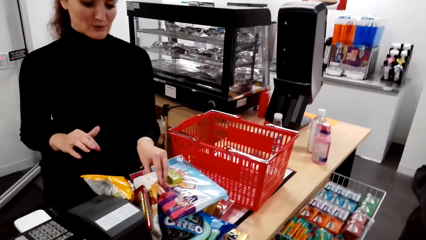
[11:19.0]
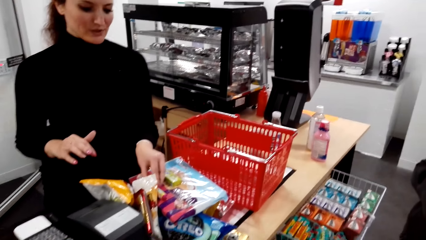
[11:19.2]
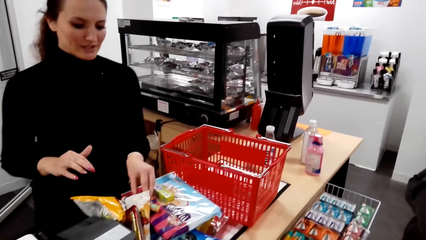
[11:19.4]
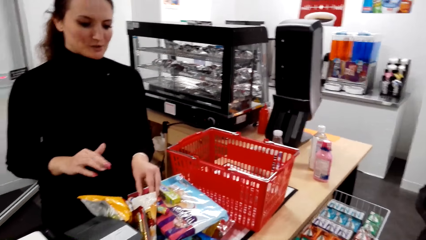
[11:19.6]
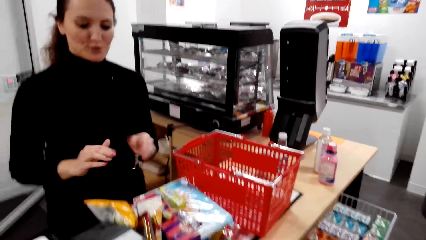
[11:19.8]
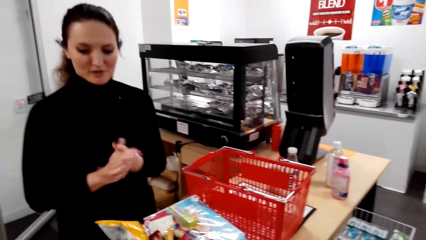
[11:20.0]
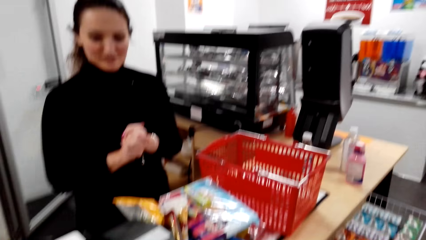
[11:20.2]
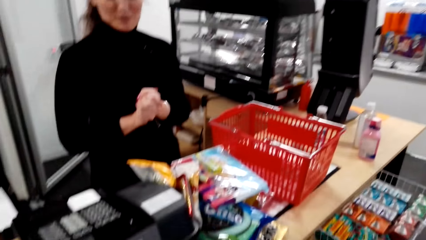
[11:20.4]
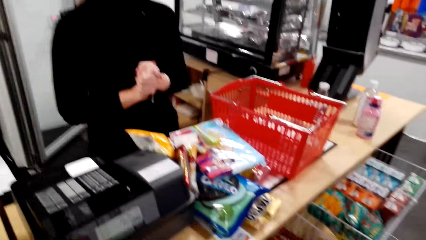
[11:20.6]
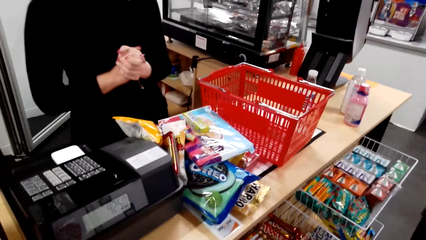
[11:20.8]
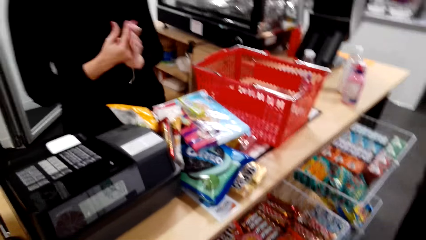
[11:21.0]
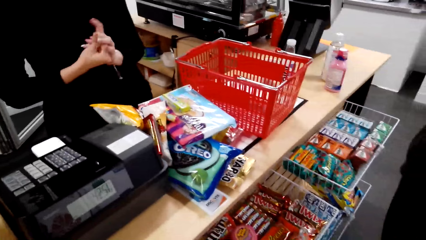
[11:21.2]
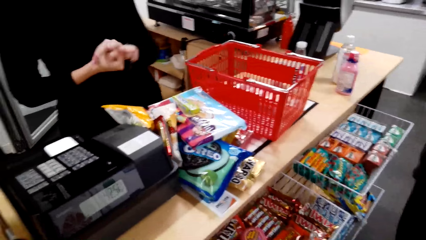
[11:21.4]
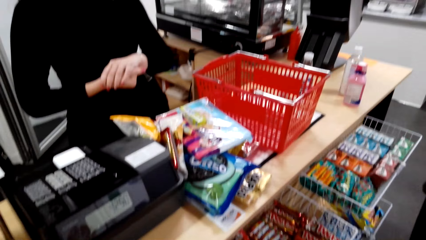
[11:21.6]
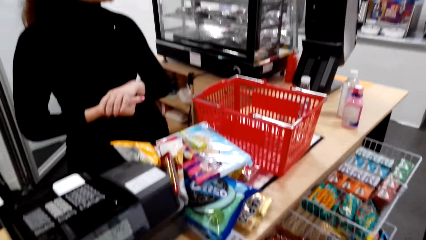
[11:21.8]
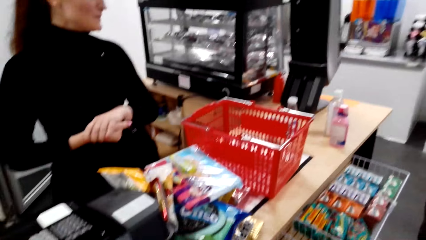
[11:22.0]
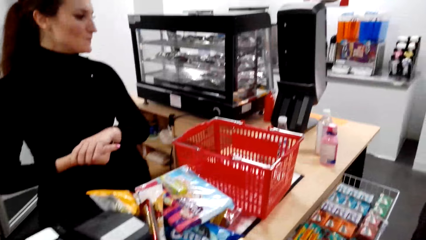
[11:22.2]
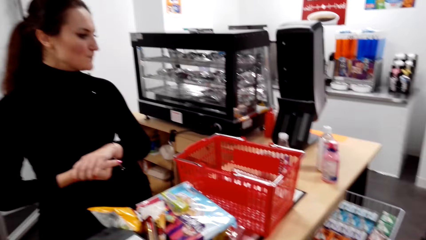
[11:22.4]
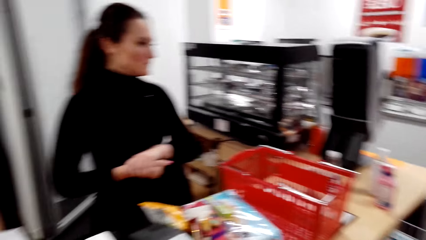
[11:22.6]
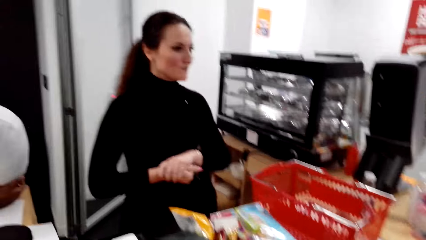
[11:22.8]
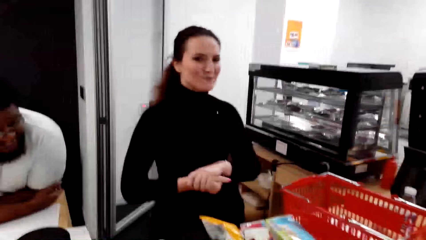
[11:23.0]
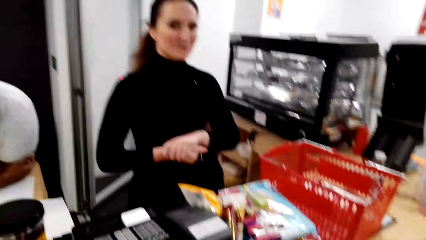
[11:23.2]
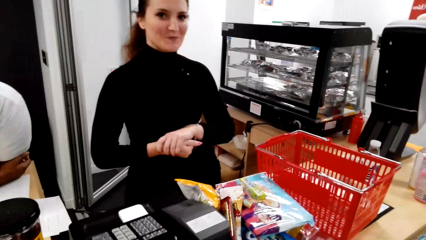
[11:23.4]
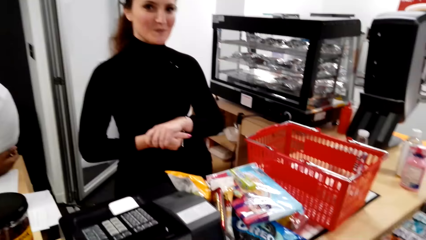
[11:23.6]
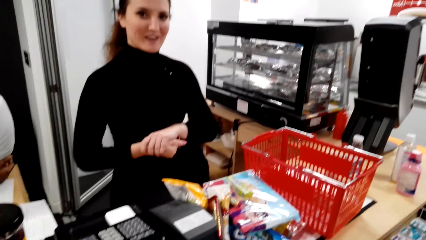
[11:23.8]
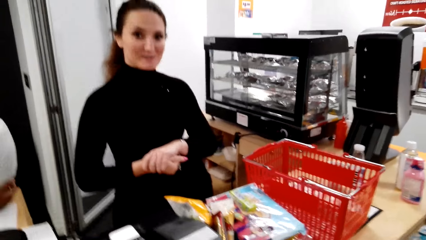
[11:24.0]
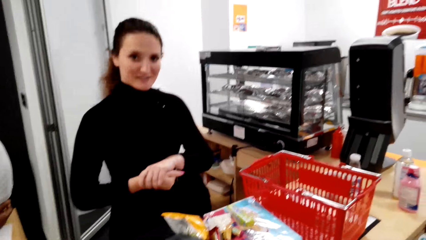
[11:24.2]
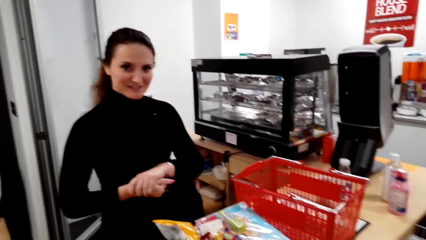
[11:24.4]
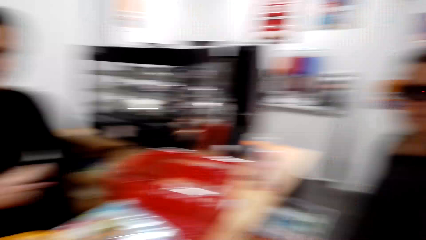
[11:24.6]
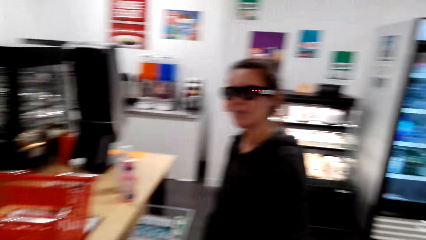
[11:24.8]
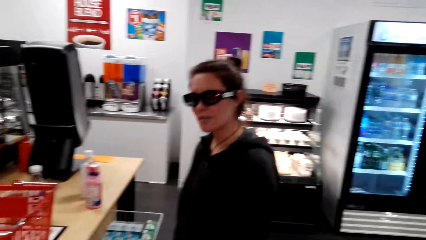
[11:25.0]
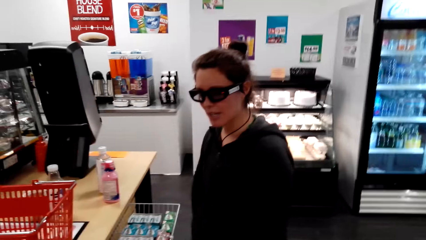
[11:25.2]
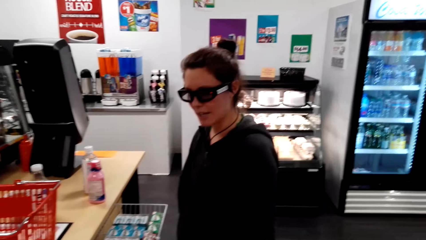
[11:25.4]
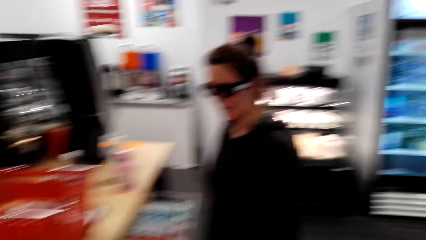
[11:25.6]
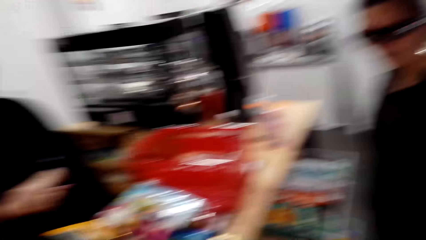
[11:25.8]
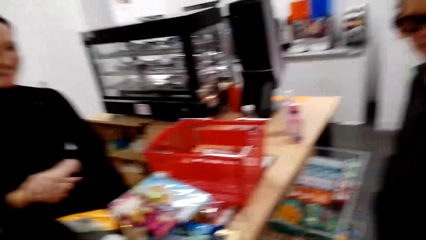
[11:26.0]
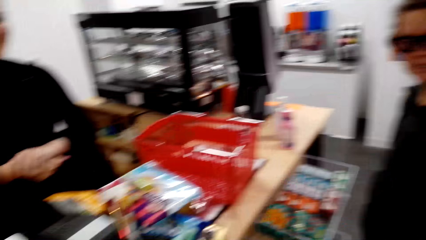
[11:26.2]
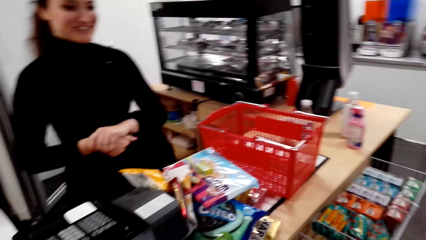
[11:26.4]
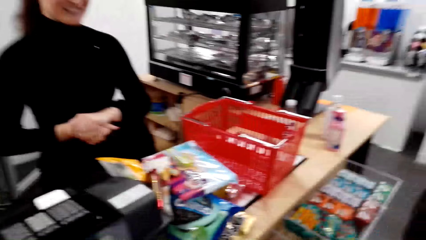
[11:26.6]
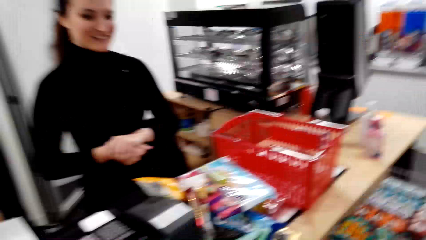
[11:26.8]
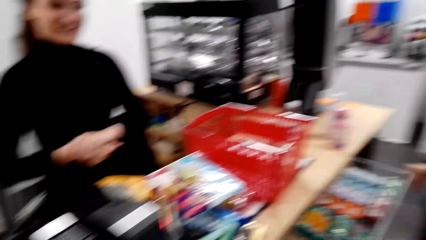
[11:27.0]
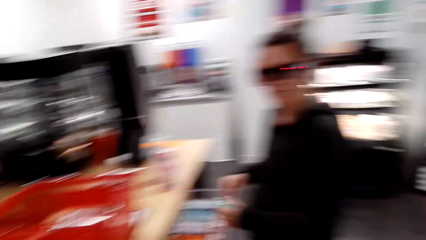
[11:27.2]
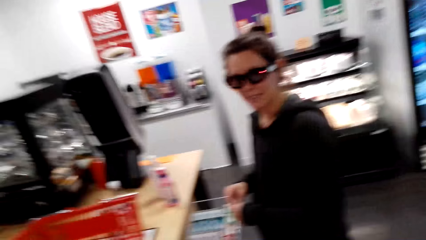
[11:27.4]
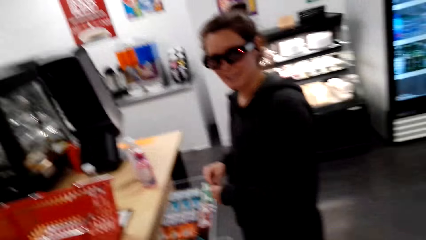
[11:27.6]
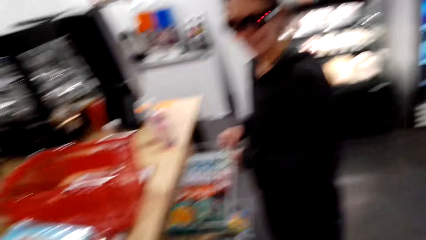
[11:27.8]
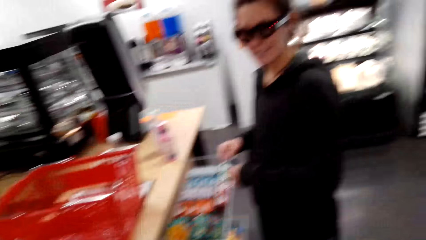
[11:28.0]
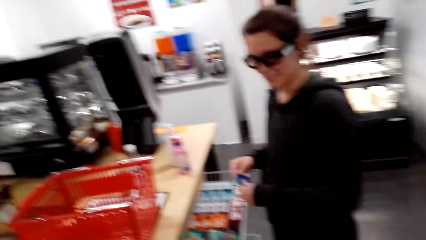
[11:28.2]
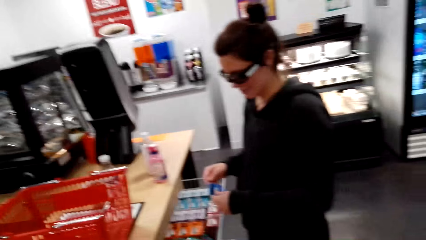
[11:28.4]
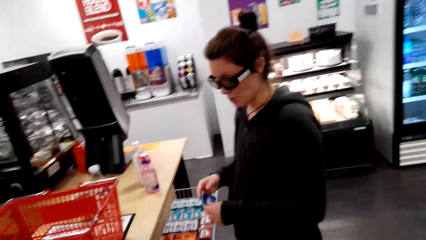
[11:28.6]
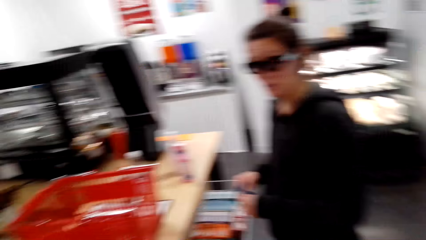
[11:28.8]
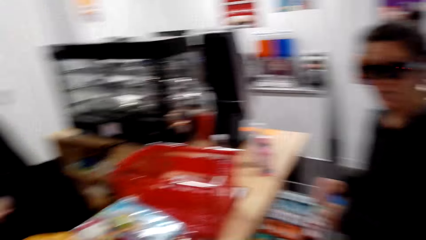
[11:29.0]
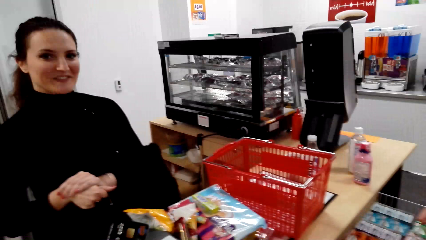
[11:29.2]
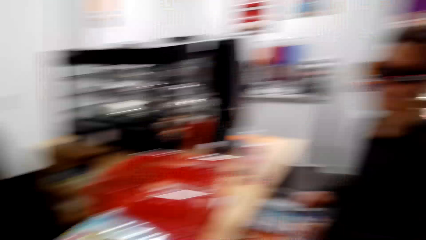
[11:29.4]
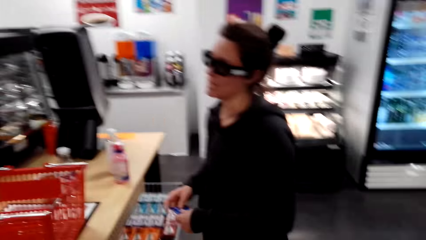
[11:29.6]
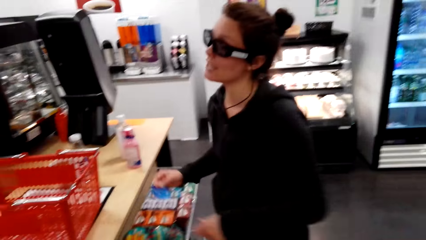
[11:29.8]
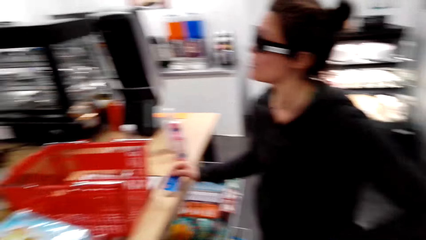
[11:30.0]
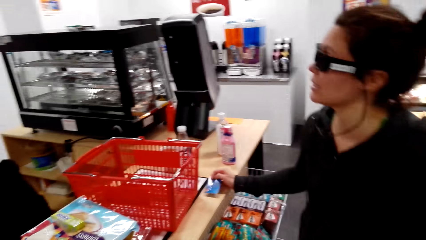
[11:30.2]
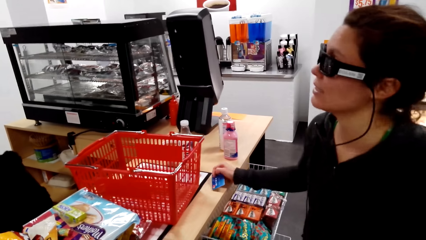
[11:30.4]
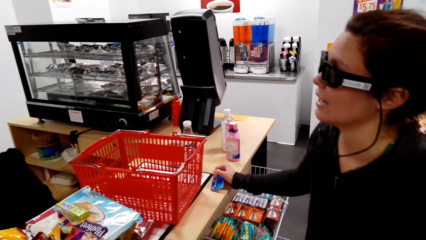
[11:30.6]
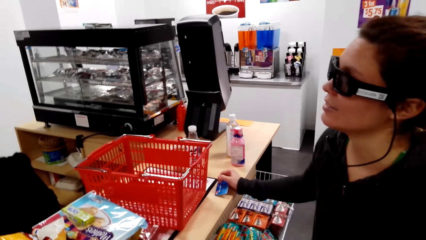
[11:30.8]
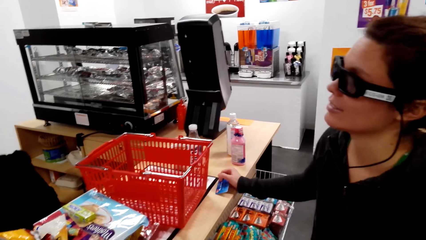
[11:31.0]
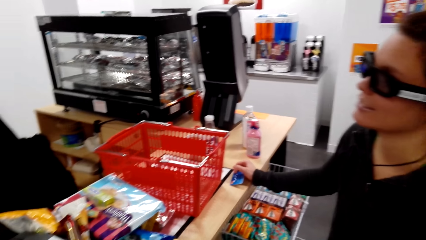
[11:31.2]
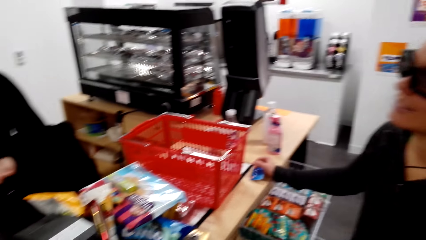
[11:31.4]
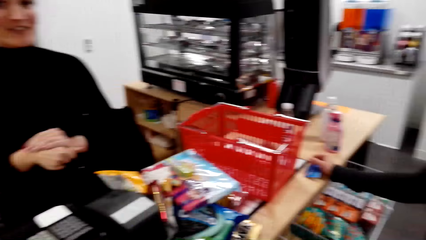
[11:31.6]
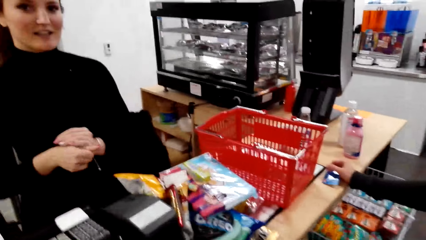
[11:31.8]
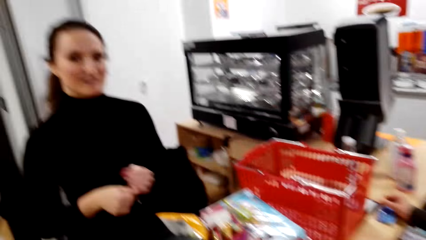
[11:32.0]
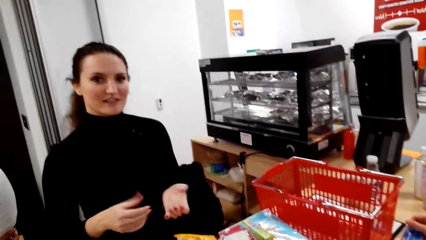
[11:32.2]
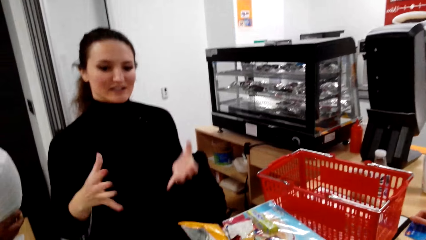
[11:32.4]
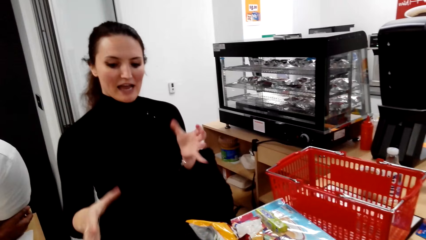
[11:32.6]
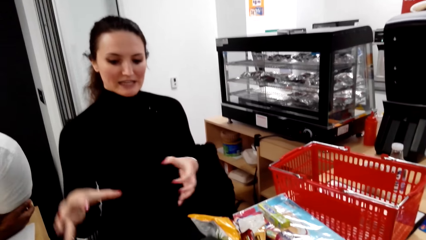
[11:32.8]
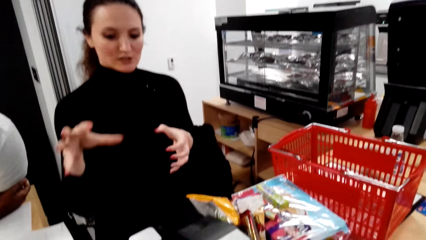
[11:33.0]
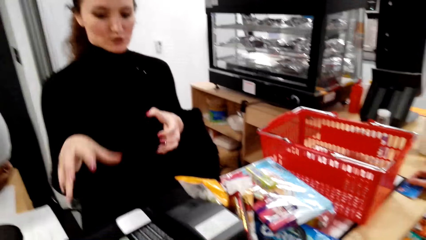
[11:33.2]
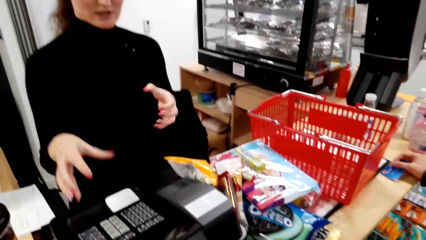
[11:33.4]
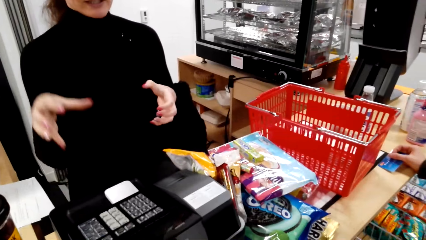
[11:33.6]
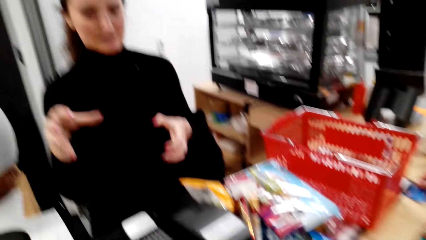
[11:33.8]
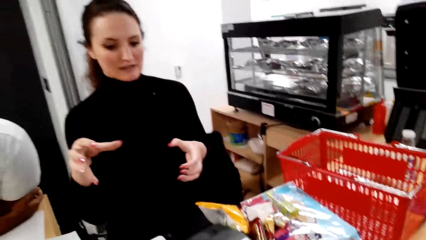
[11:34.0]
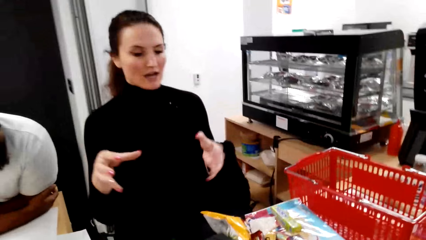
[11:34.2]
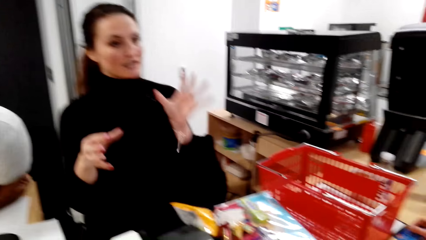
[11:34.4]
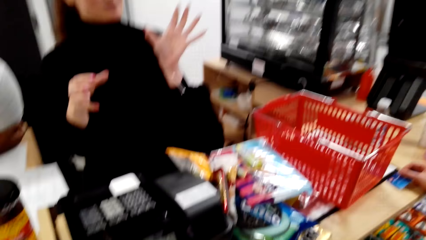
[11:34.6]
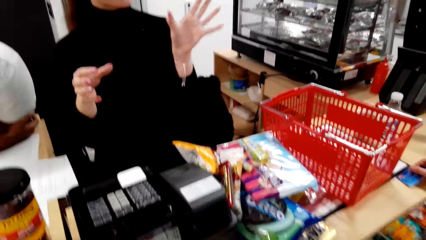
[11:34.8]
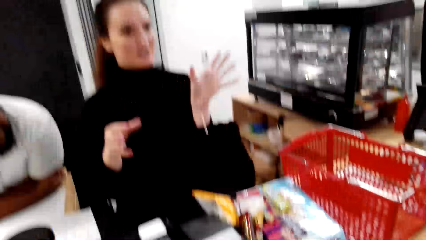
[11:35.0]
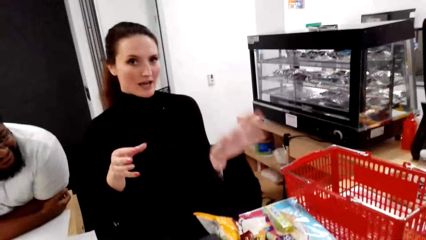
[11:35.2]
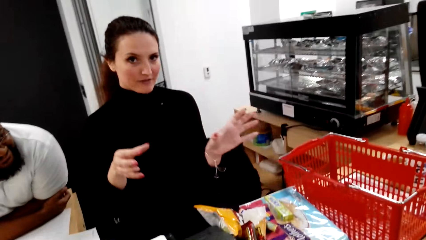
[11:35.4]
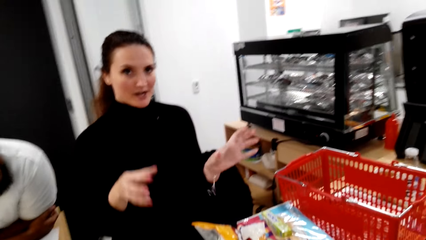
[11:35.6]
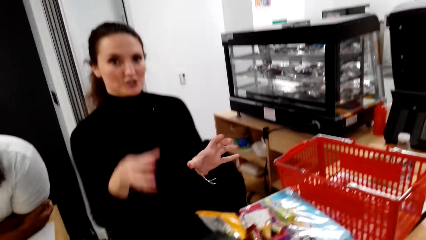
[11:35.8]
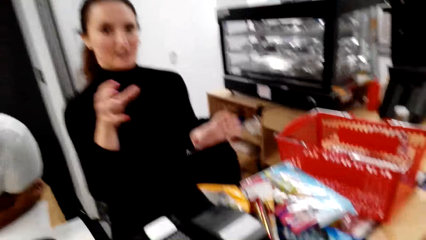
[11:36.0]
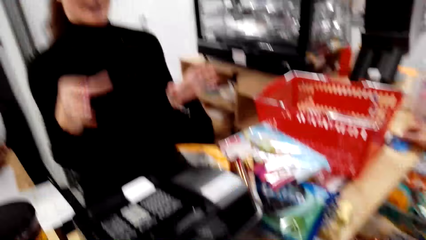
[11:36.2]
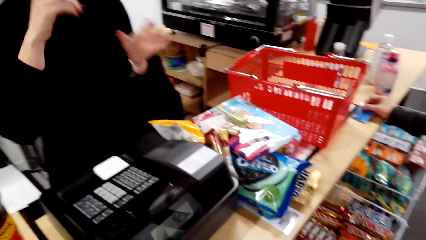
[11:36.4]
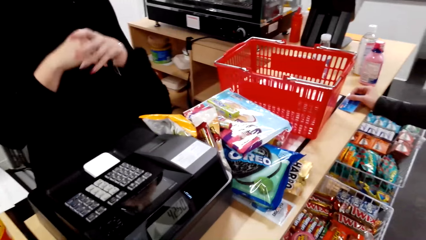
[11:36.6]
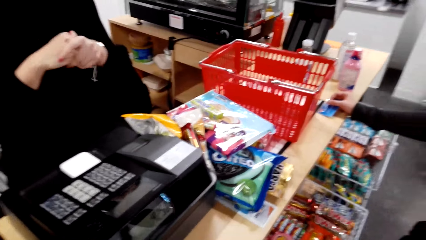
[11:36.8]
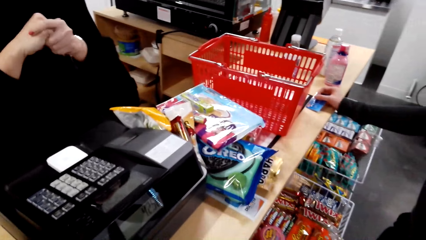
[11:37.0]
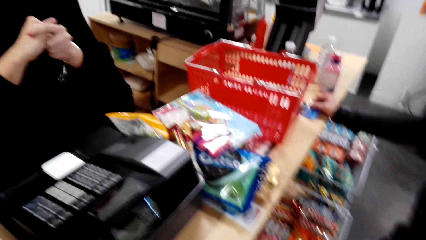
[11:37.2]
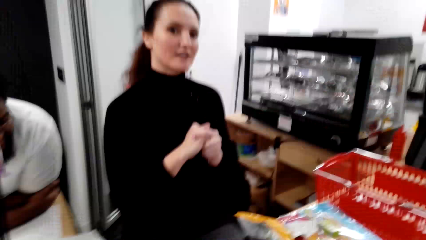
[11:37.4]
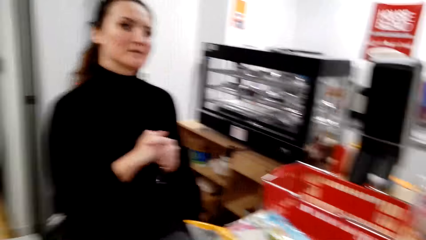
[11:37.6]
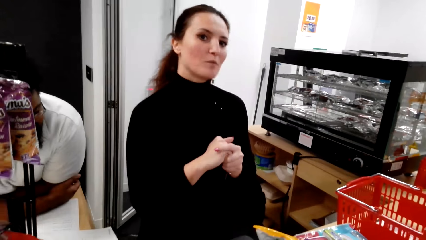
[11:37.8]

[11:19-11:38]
A lady holds hands together. The camera wearer looks around the supermarket. Another lady puts a hand on the table. The first lady holds a visa card and does a hand gesture.
